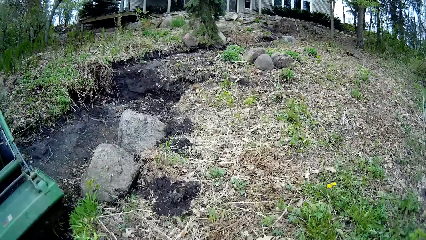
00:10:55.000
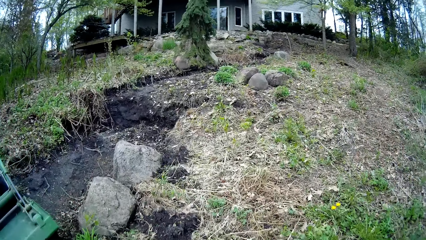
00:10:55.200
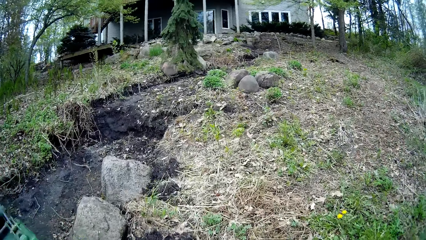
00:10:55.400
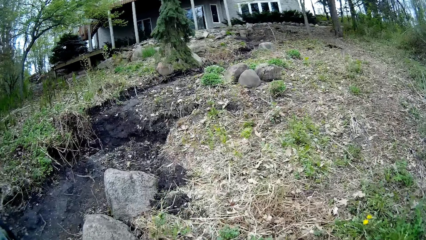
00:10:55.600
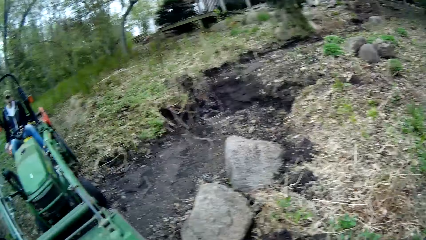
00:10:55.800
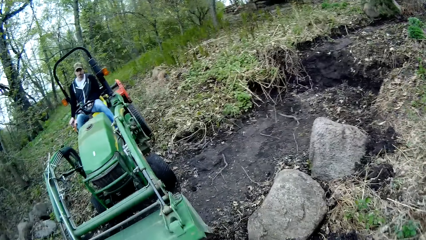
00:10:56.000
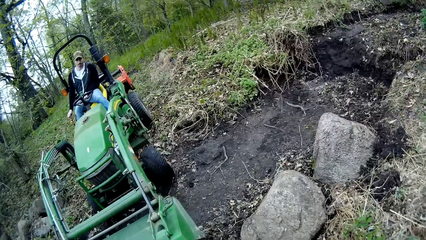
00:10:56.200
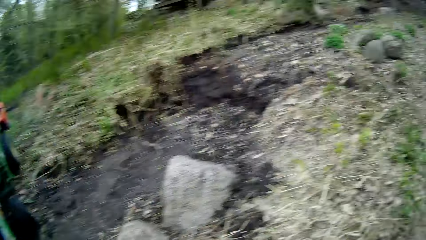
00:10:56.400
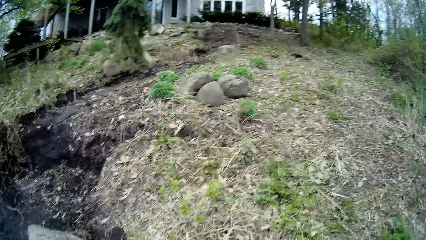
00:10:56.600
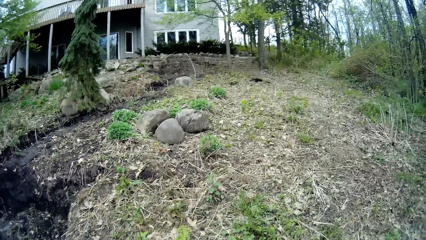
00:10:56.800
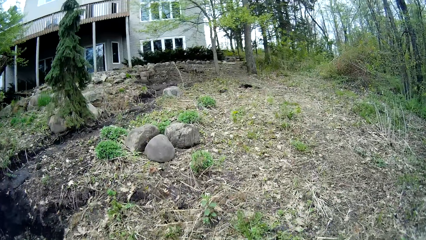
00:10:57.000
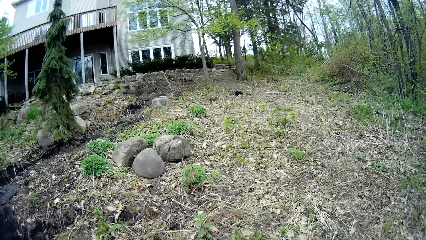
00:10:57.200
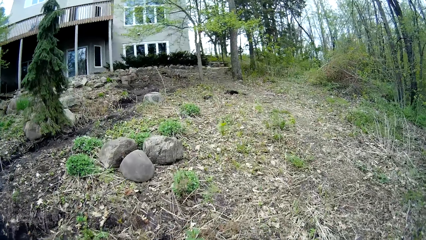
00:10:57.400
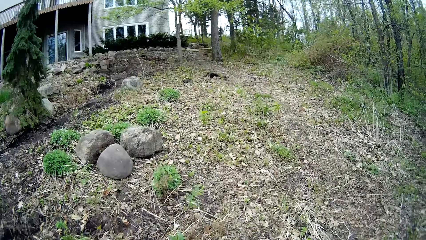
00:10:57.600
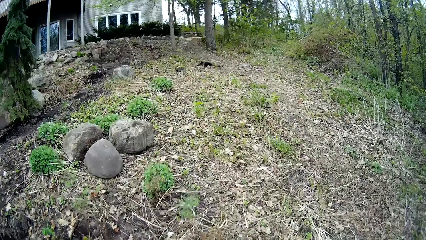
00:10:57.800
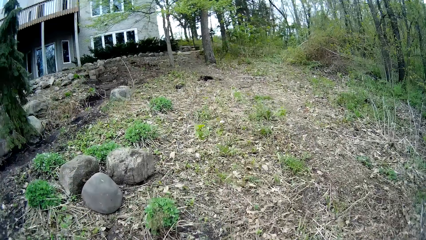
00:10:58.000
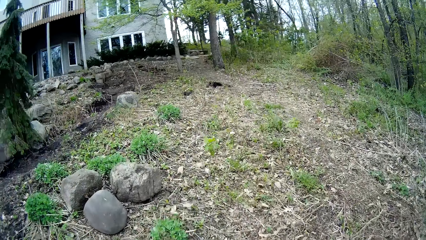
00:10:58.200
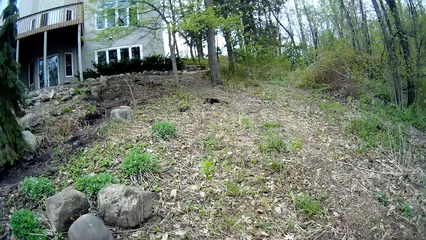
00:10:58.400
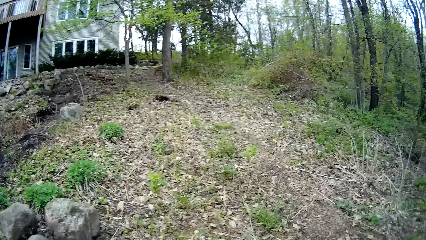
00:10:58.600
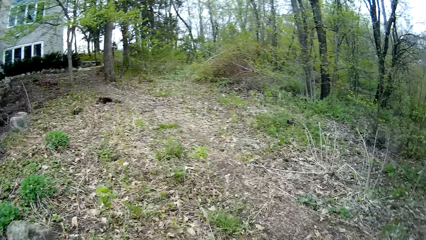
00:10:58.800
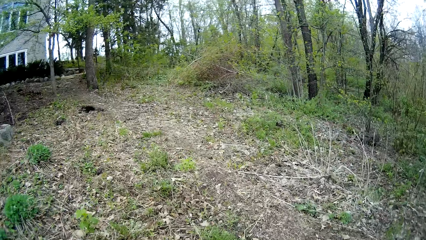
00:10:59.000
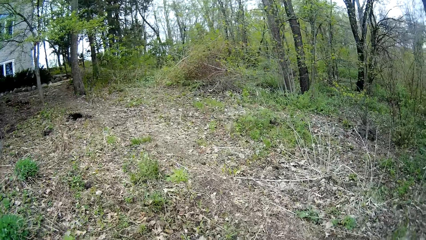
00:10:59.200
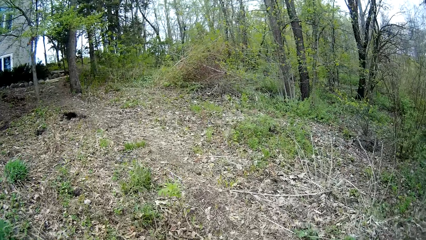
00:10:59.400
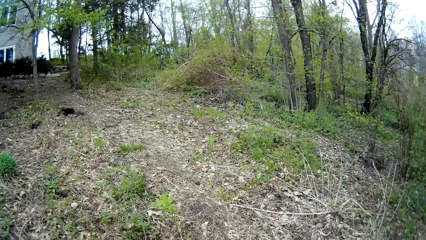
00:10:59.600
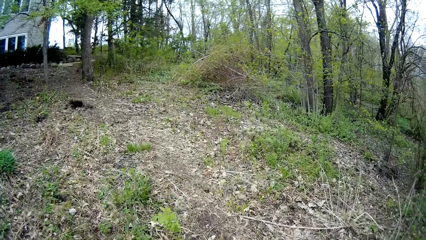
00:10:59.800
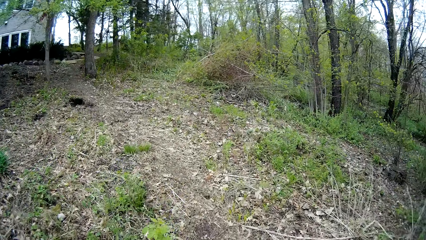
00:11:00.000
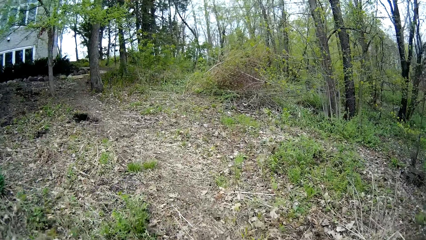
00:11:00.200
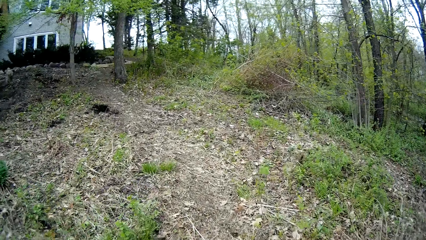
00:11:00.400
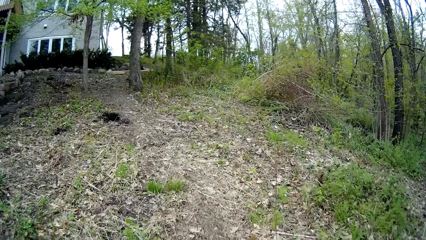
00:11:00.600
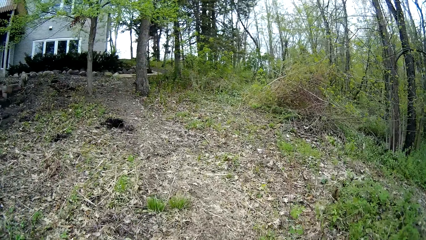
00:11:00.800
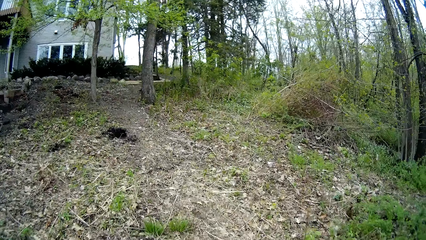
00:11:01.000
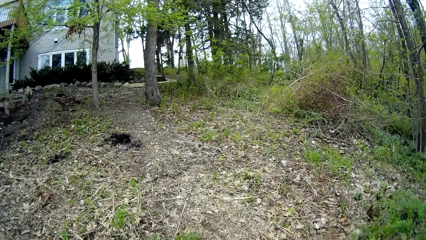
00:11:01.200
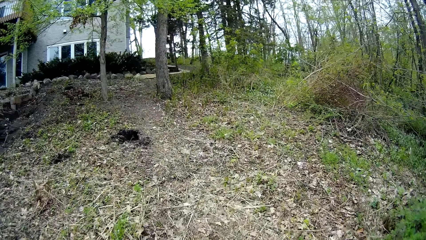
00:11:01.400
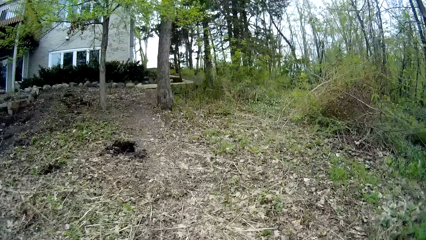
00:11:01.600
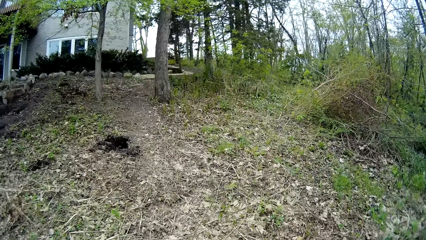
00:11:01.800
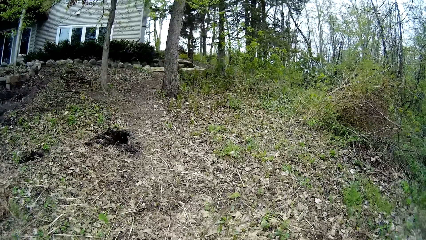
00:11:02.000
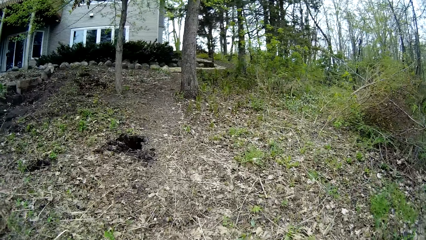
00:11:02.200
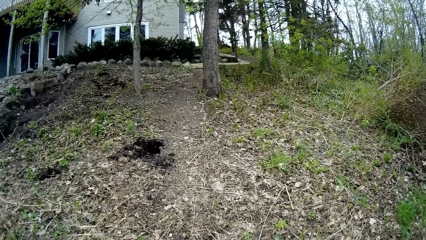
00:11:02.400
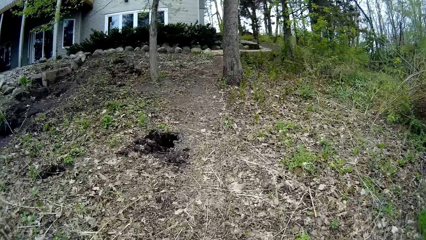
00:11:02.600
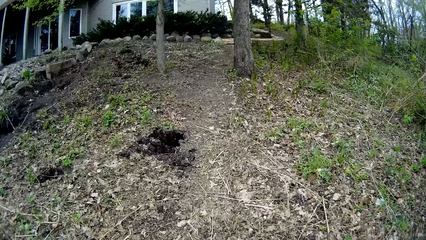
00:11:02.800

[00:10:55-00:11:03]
The camera wearer looks around. They walk towards the pile of stones.

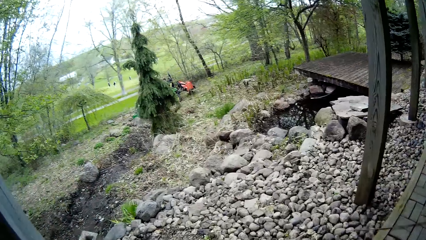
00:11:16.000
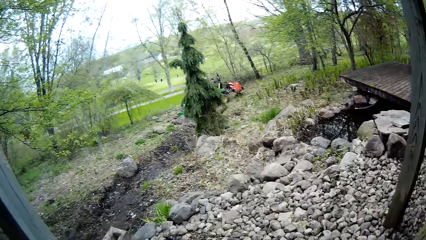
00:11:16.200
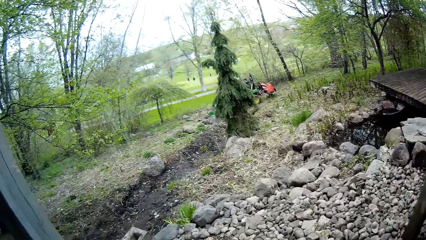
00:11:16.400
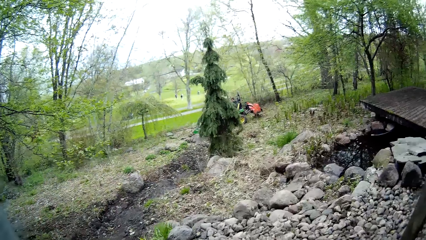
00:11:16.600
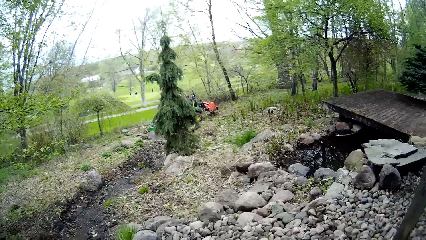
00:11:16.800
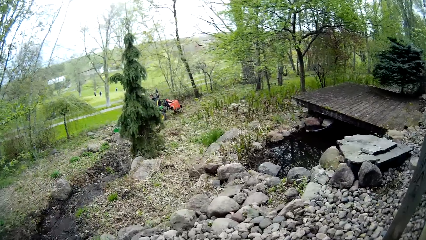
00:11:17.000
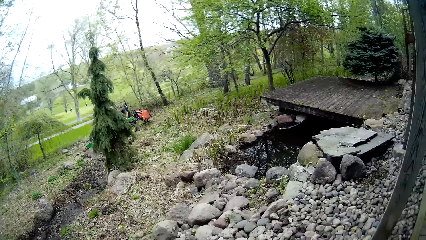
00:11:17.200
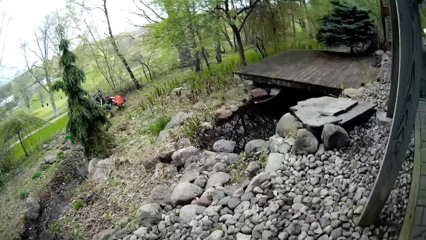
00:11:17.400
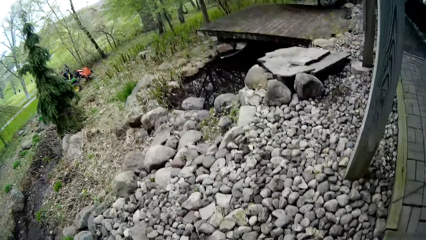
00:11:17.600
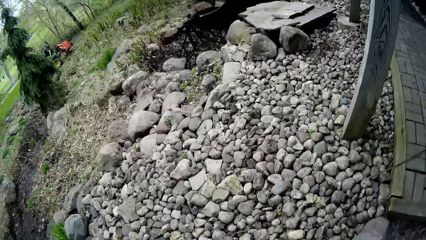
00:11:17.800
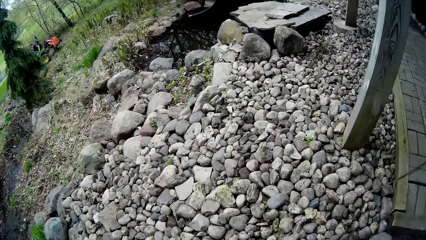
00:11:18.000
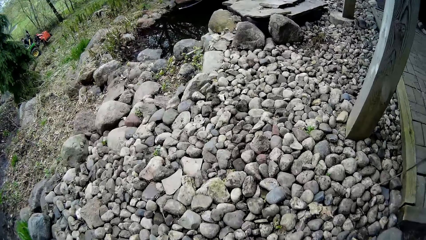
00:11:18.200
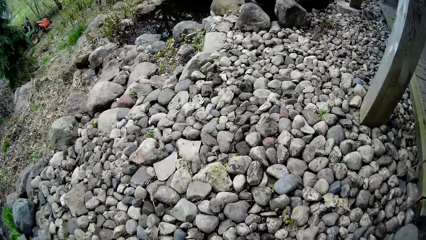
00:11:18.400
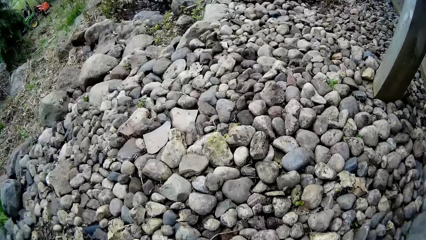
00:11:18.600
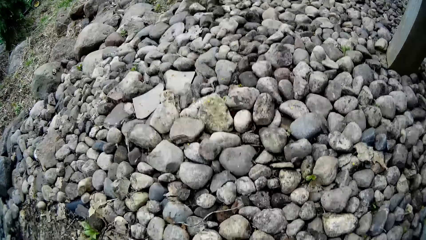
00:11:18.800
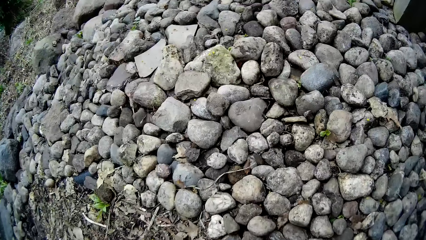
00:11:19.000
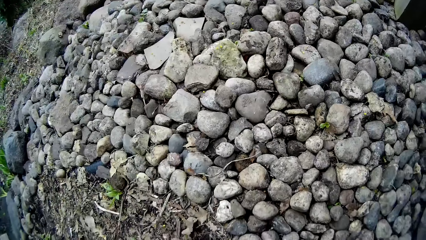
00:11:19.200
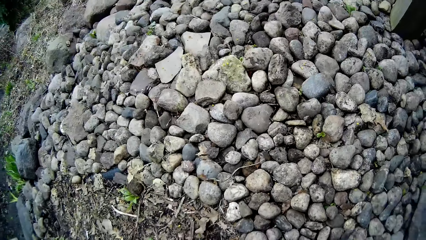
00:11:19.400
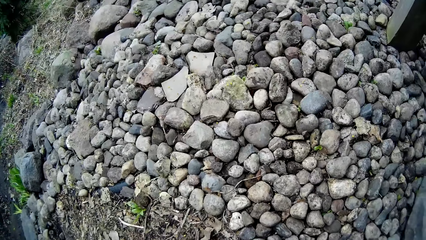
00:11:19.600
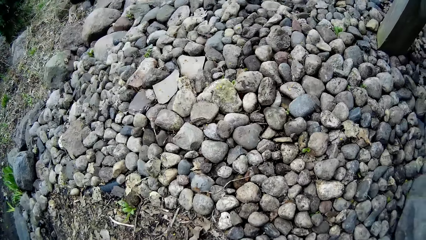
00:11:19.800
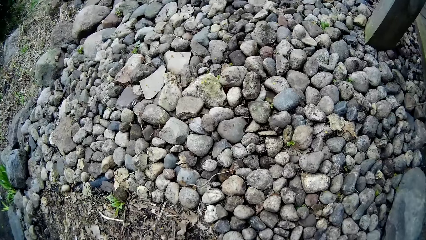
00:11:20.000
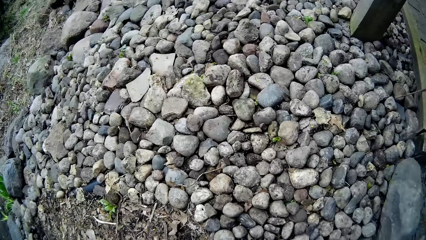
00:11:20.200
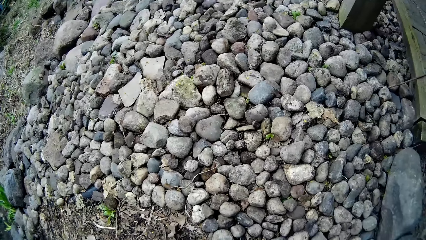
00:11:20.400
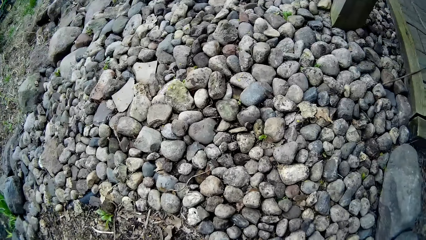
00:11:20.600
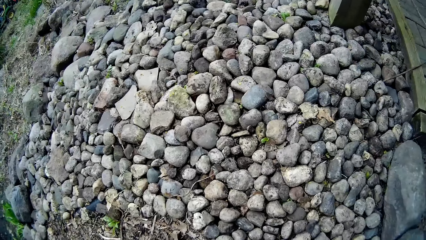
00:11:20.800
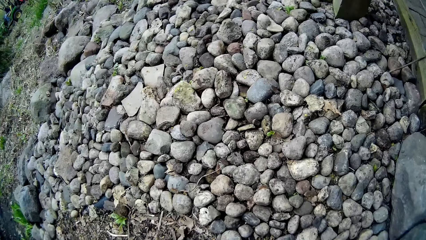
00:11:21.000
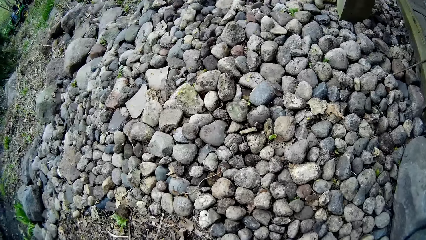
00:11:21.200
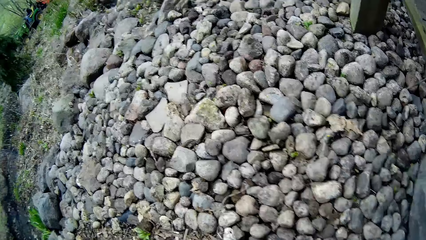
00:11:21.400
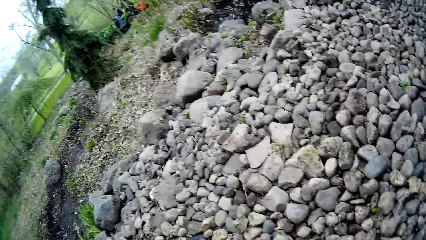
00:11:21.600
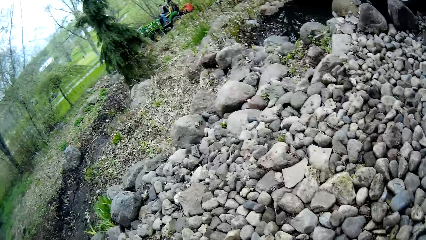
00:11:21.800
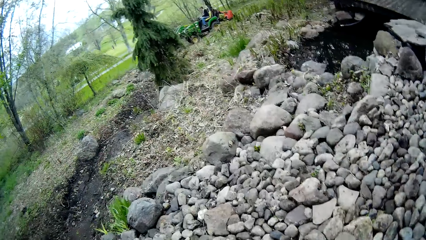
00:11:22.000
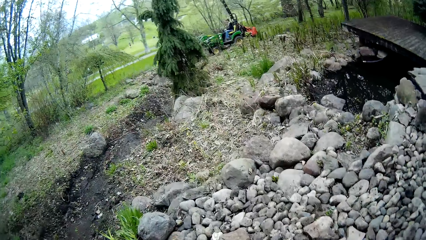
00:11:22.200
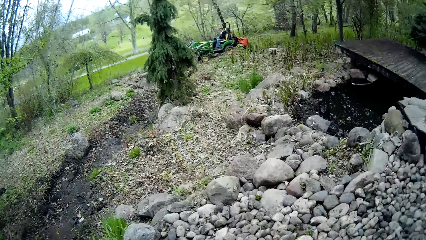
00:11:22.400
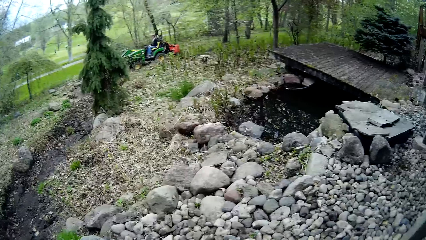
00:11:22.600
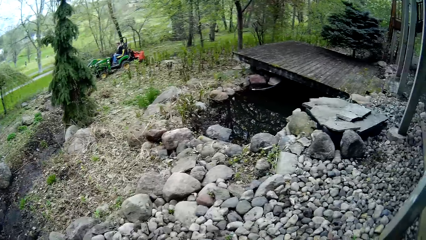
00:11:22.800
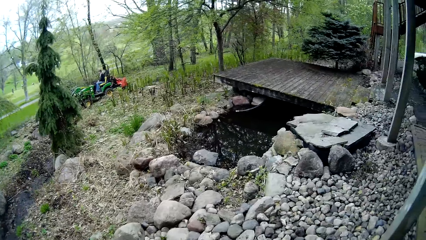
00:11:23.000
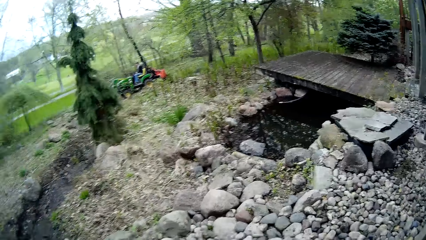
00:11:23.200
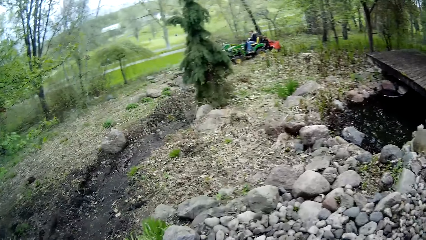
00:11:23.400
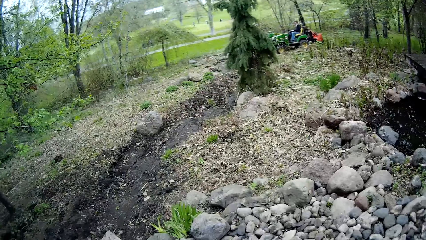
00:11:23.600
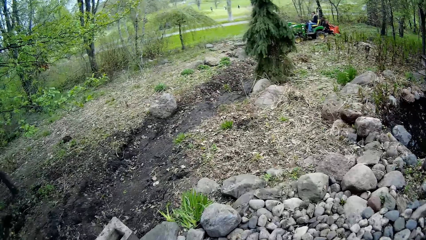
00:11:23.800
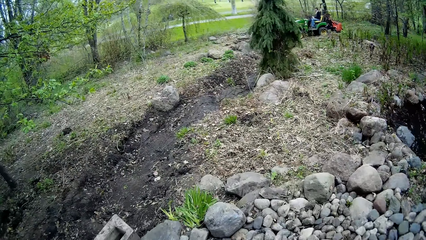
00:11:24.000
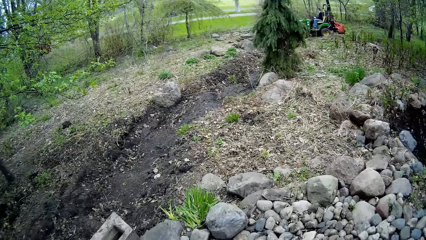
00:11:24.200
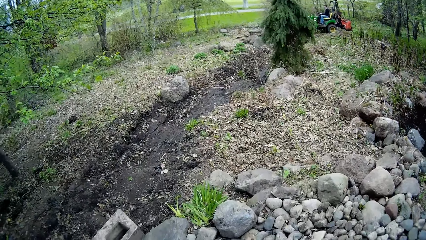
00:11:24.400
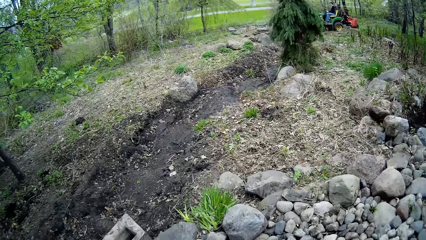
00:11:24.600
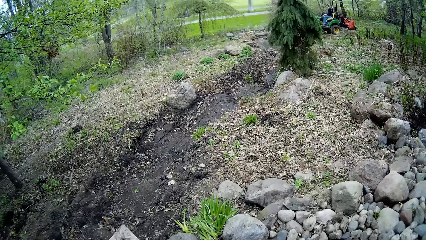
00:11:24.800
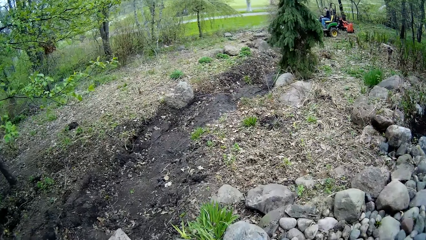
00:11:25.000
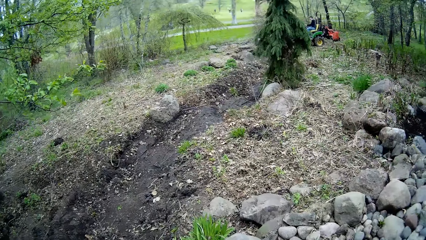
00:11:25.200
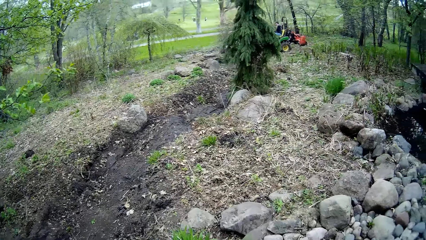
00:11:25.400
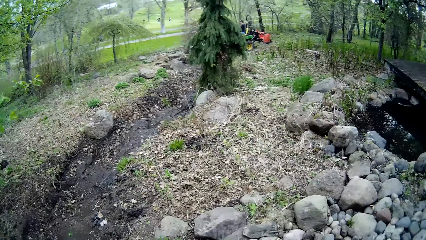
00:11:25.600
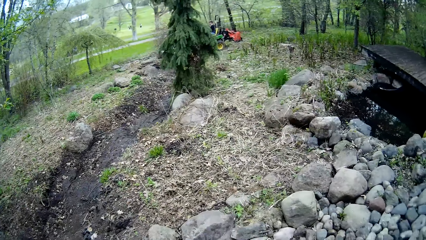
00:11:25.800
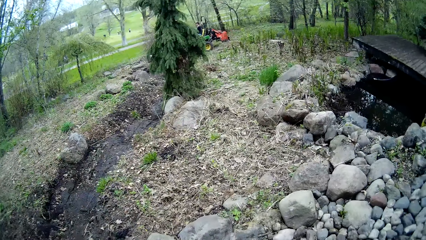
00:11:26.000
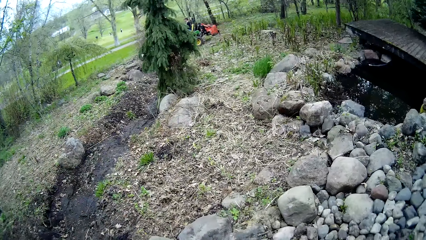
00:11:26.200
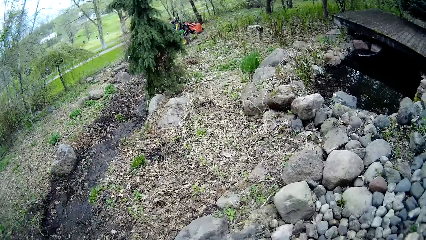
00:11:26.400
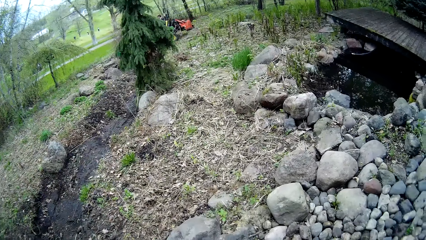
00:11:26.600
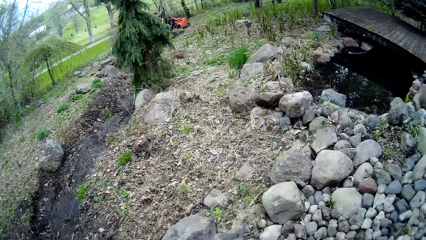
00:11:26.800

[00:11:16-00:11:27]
The camera wearer drops the blue bucket in her hands. She looks around. She looks around again.
